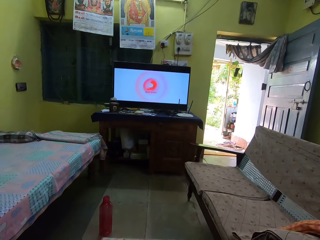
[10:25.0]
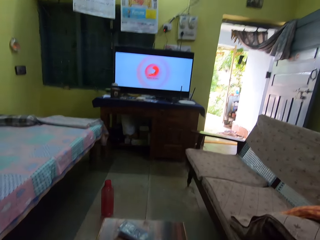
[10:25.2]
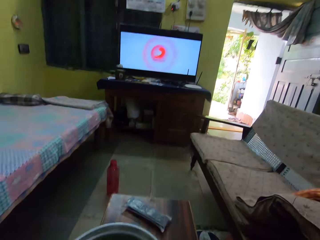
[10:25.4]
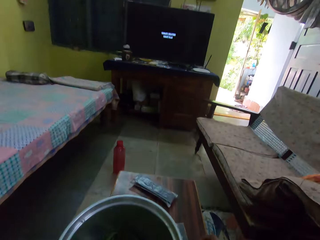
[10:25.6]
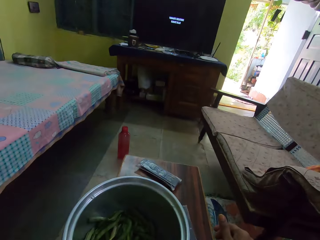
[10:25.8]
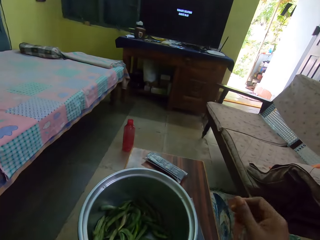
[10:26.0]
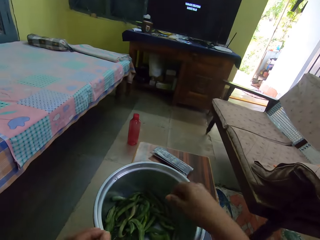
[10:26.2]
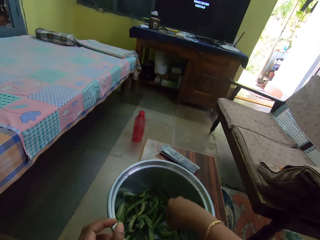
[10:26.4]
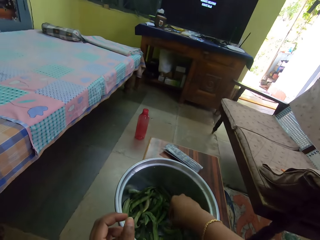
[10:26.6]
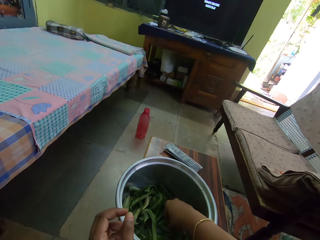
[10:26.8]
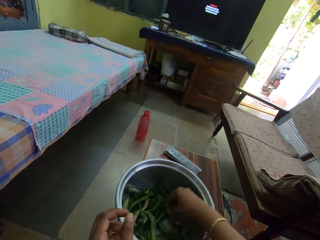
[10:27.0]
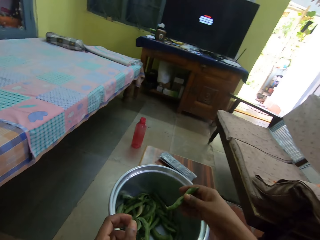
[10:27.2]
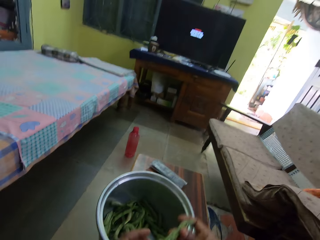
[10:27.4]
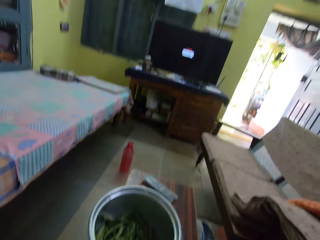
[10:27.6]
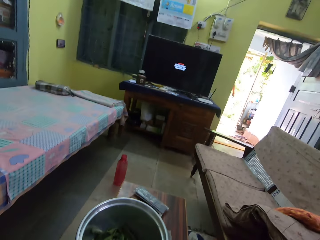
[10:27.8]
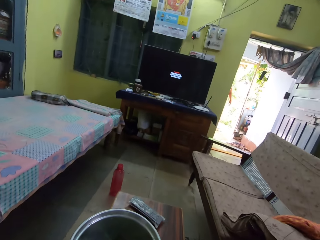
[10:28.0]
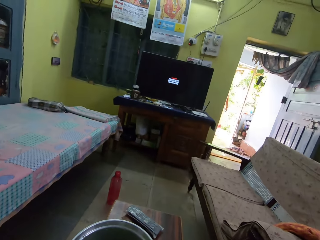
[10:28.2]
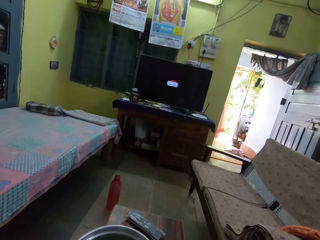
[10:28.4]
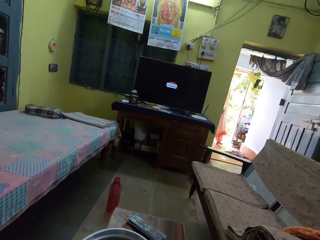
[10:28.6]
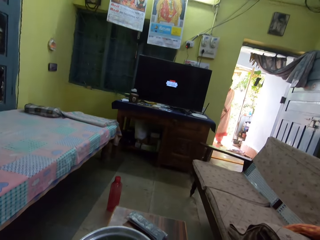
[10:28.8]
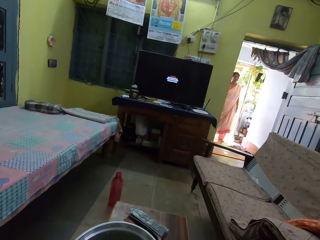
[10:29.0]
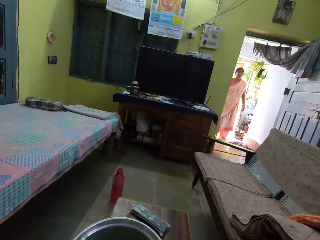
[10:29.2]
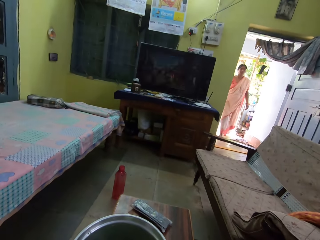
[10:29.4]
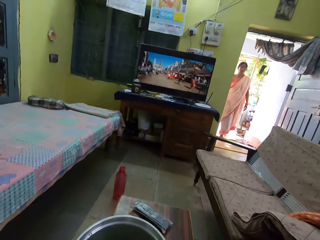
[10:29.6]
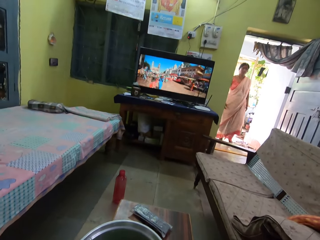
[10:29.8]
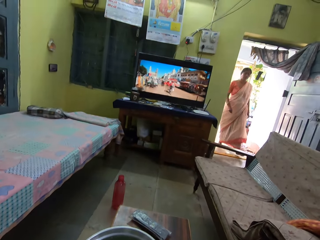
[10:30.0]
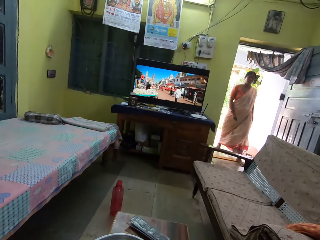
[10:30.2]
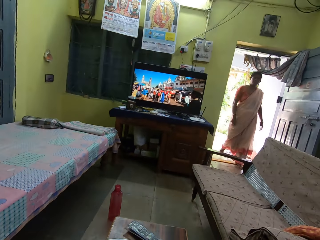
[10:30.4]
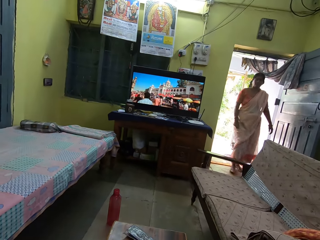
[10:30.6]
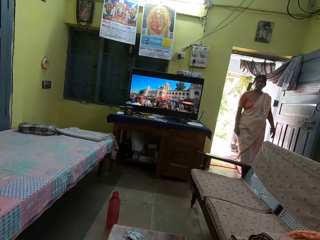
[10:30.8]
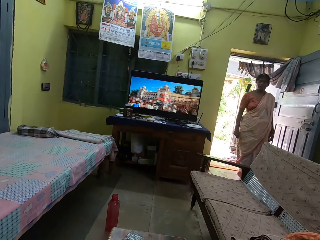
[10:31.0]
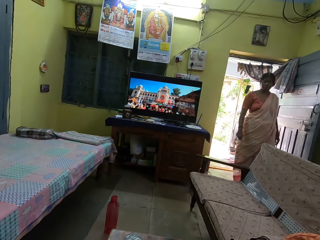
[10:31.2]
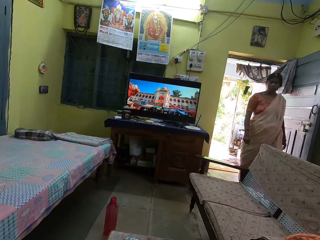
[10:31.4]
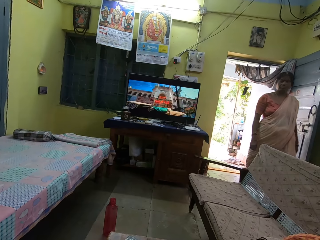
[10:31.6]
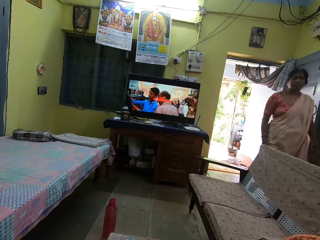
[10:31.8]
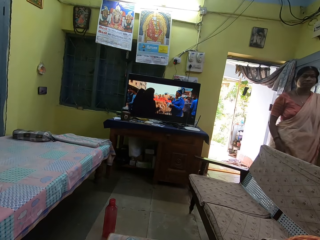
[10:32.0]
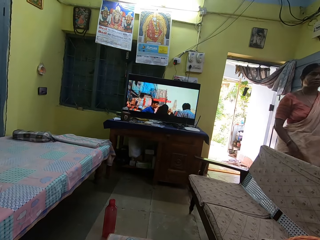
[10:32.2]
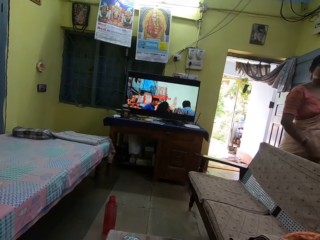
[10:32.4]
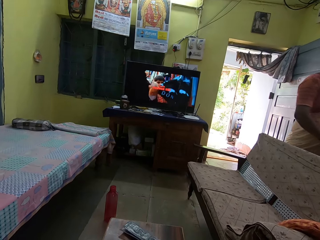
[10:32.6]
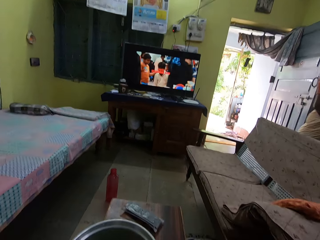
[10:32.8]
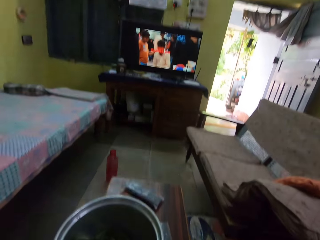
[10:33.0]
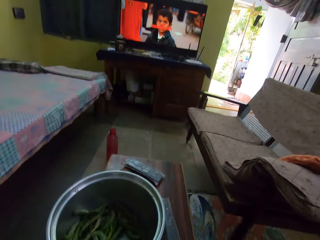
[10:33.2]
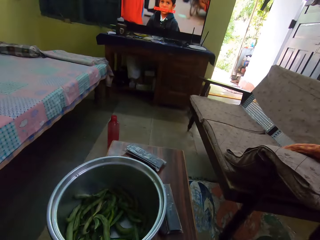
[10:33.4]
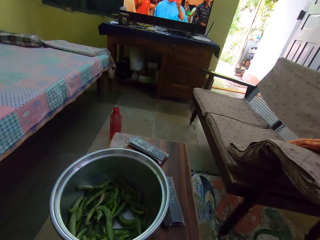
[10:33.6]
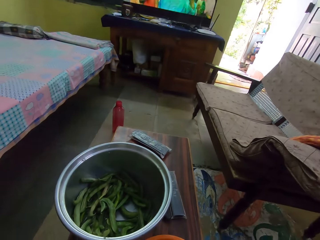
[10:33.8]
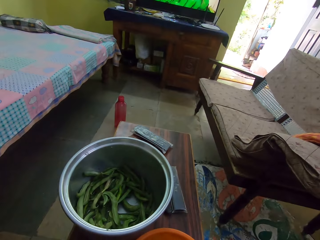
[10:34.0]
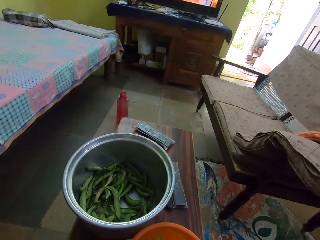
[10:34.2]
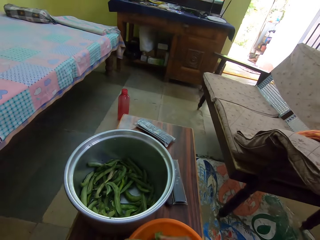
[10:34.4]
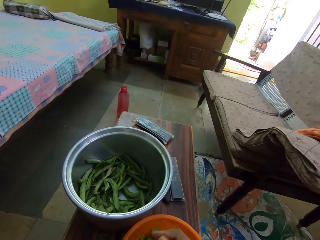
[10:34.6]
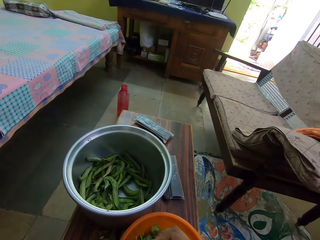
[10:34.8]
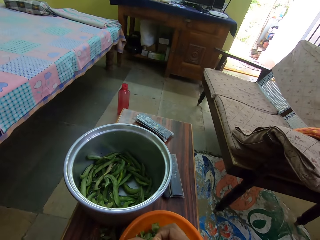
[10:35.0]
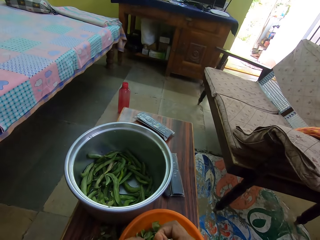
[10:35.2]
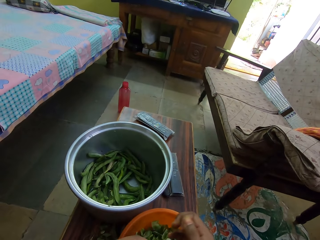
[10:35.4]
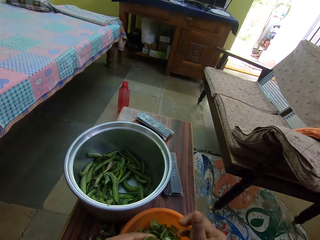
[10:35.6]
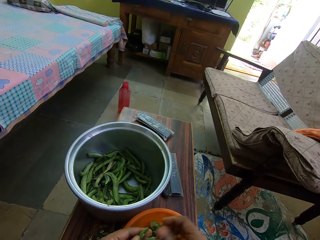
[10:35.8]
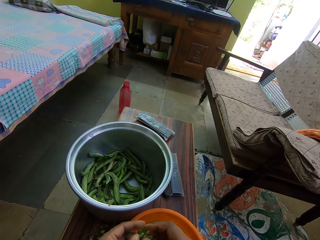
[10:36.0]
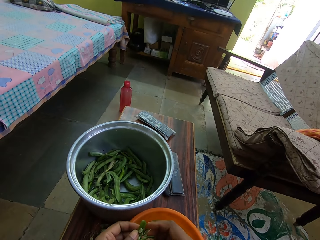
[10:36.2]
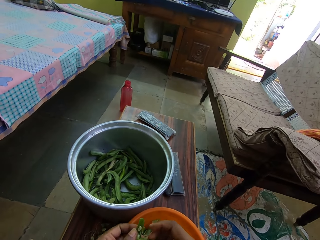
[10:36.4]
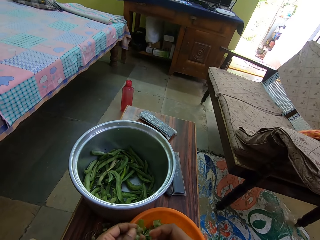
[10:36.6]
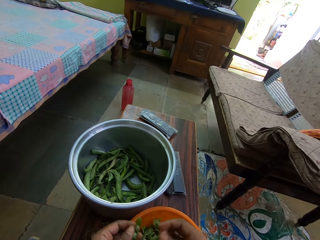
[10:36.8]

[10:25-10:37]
The camera wearer picks a pea pod from the bowl. A lady walks in the room. The camera wearer watches a movie on the television. They remove peas from the pod with both hands.

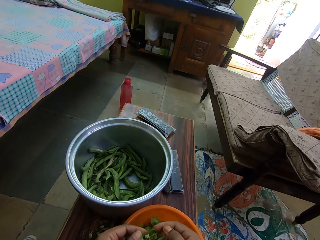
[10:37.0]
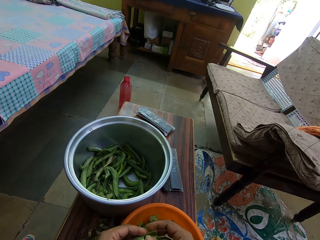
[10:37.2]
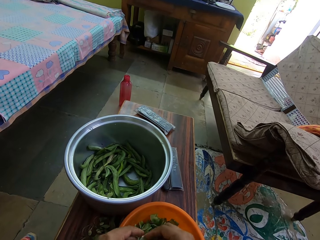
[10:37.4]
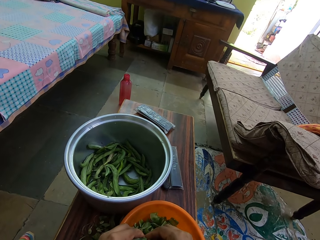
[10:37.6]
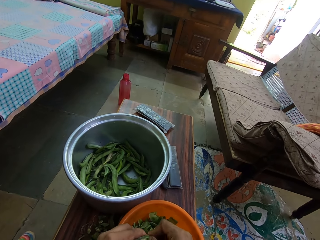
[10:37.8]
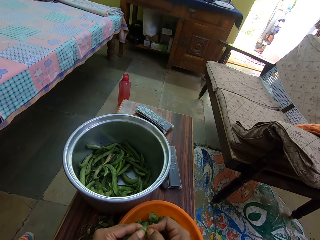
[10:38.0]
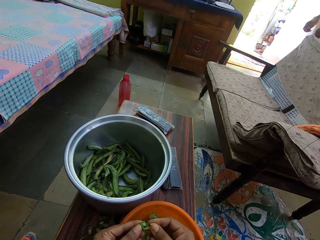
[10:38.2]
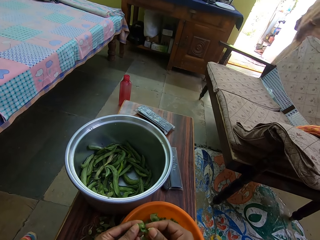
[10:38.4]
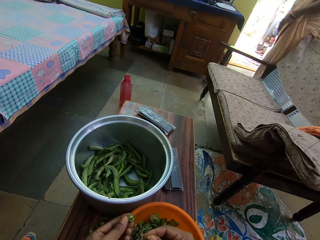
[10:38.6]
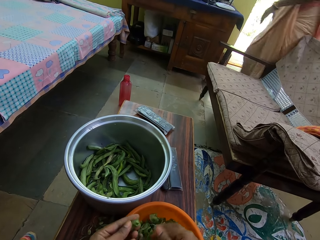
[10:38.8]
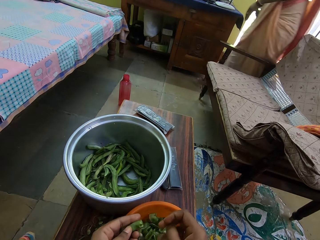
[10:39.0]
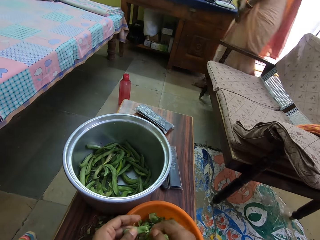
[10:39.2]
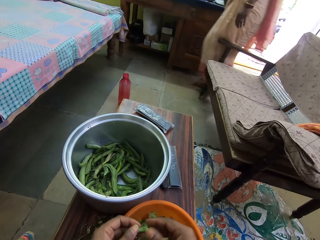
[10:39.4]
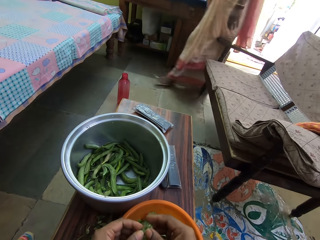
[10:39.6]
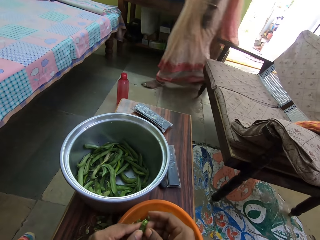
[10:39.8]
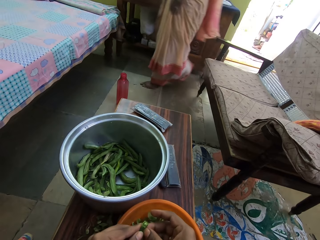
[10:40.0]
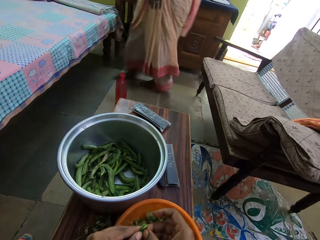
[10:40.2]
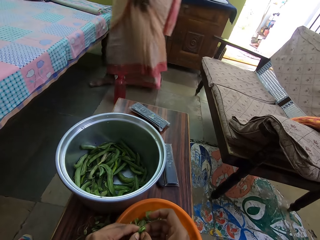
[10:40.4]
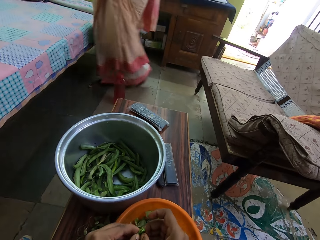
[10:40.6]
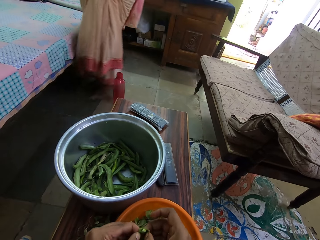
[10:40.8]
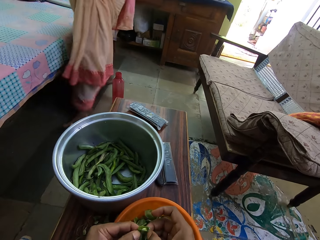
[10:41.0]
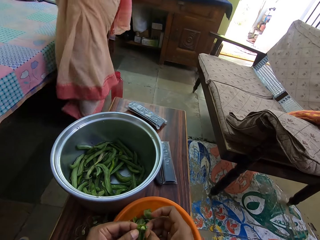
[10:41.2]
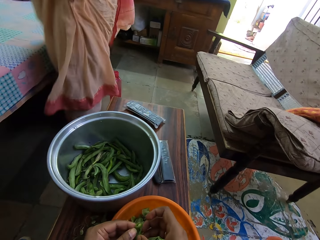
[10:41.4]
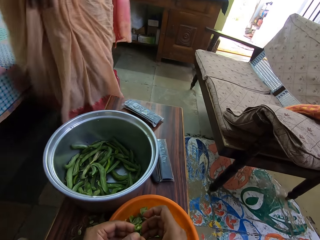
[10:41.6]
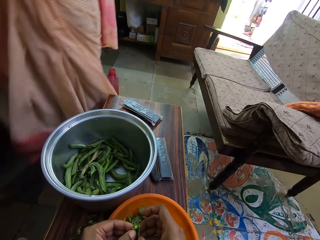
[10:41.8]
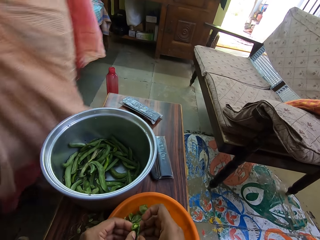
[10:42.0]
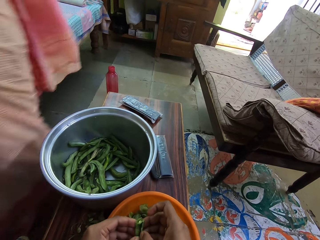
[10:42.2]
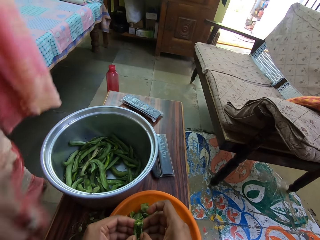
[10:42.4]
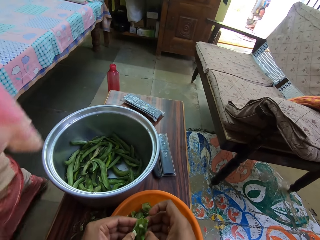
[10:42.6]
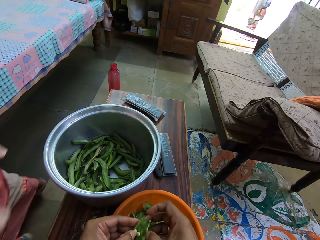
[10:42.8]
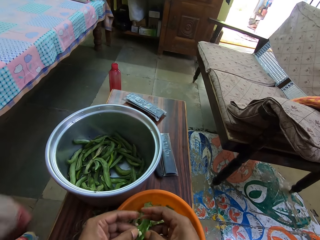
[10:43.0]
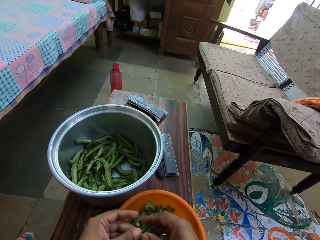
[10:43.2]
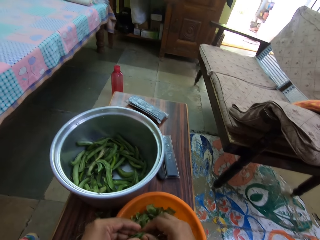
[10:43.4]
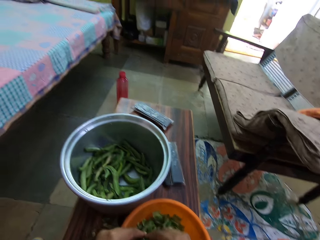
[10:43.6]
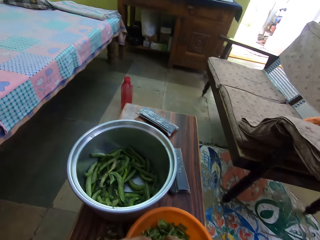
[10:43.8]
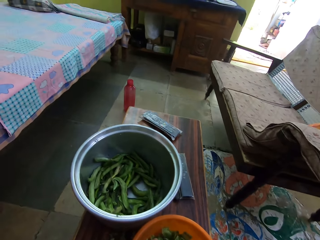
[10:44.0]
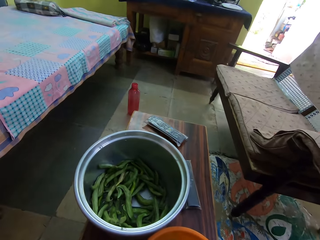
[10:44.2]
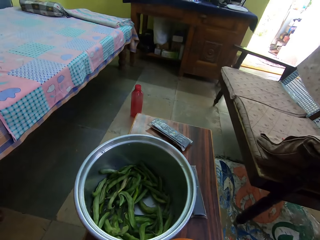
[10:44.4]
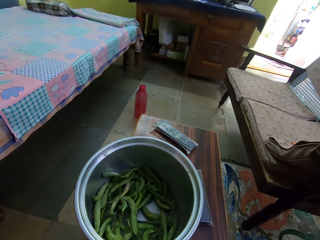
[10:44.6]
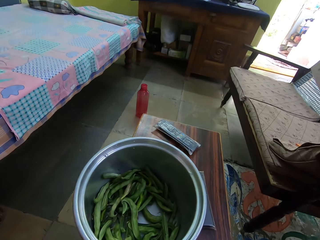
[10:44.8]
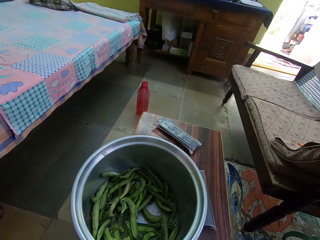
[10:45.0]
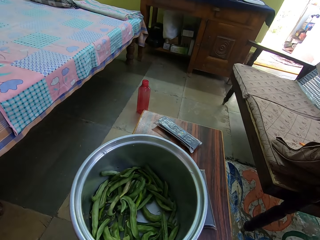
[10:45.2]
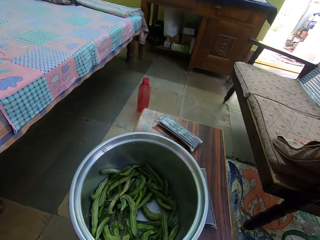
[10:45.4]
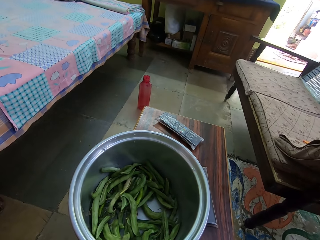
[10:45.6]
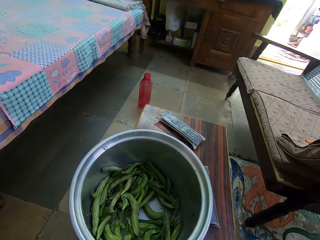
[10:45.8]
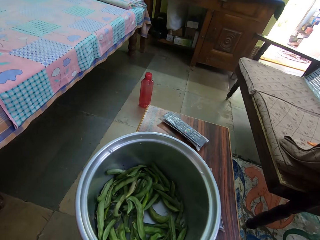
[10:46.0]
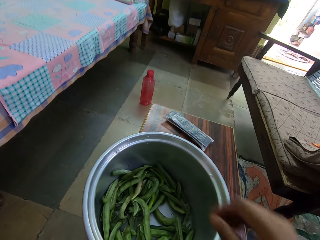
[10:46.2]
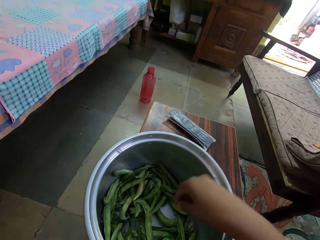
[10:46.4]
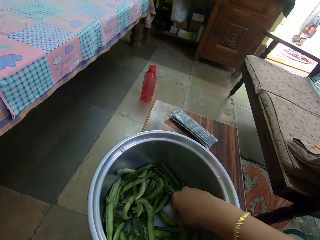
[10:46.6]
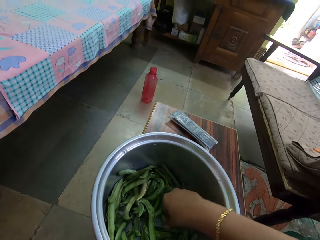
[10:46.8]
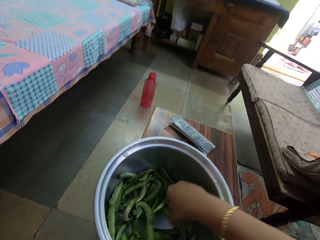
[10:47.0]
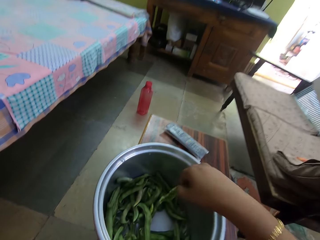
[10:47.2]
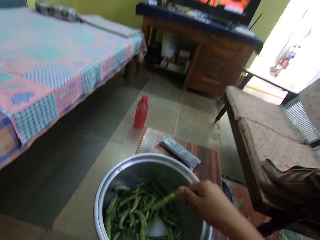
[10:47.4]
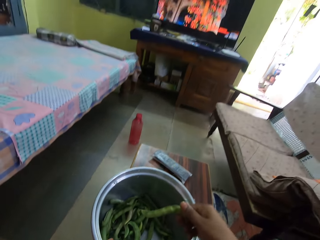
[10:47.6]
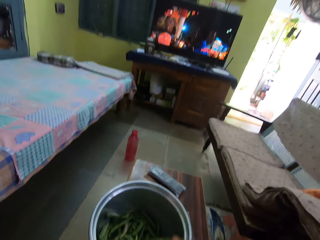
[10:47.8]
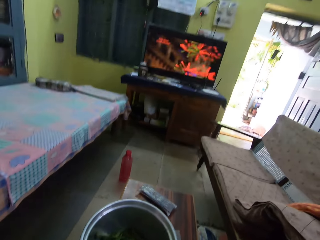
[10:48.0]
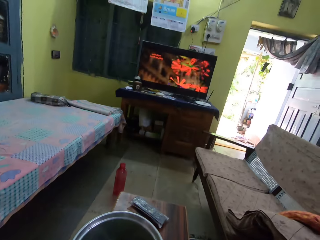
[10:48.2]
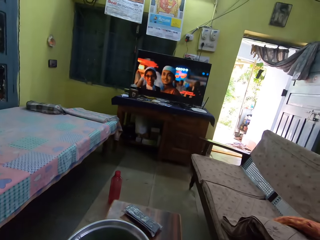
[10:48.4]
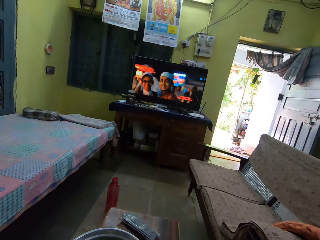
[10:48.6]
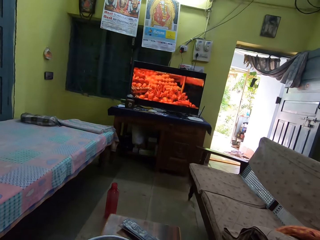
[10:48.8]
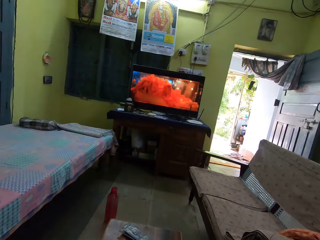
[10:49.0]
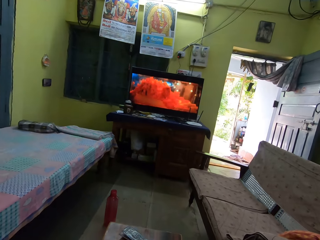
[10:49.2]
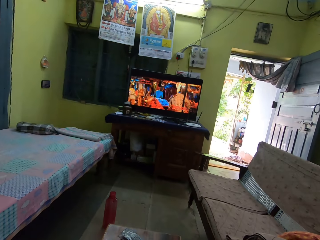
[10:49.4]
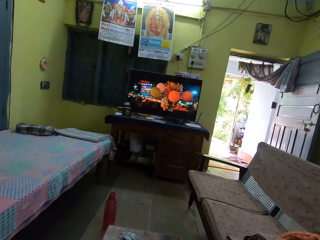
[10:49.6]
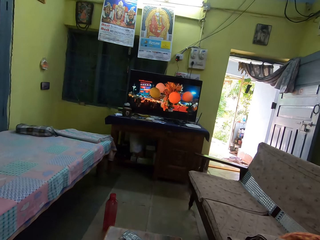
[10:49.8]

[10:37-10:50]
A lady walks in the room. The camera wearer picks a pea pod from the bowl. They watch a movie on the television.
